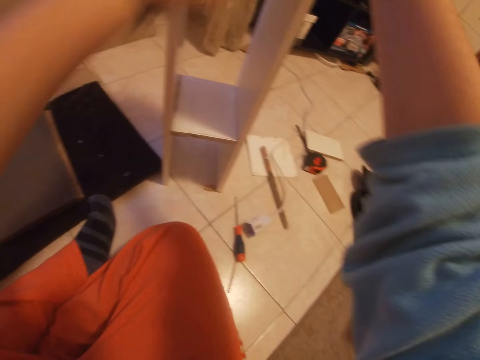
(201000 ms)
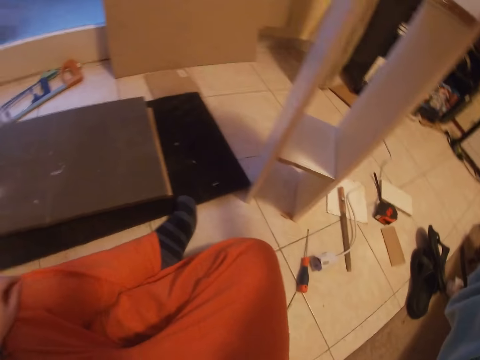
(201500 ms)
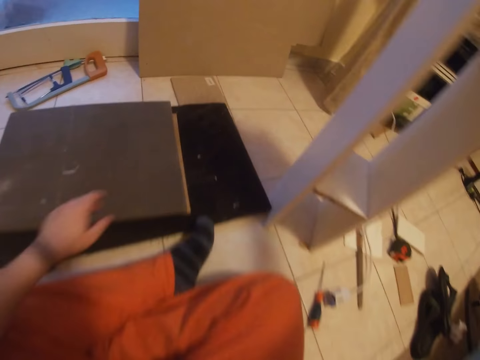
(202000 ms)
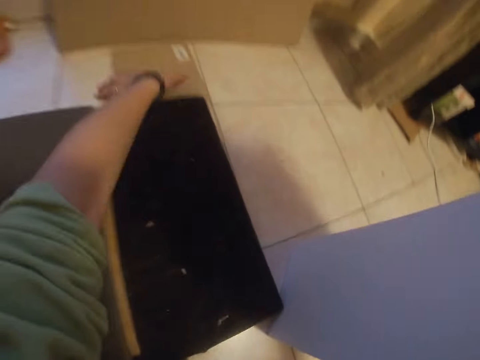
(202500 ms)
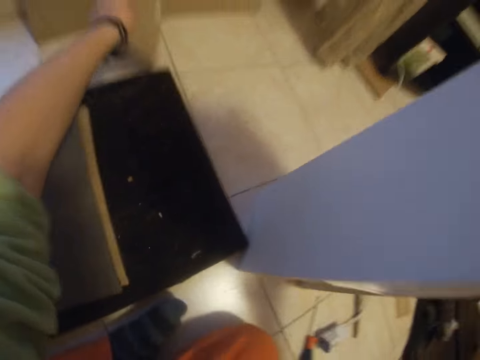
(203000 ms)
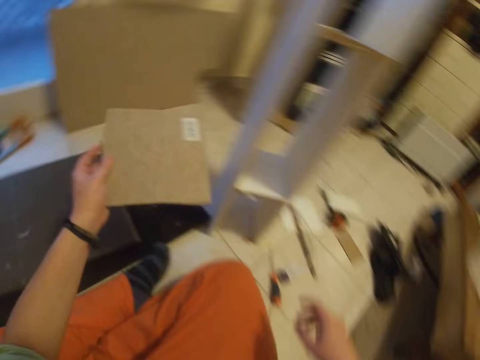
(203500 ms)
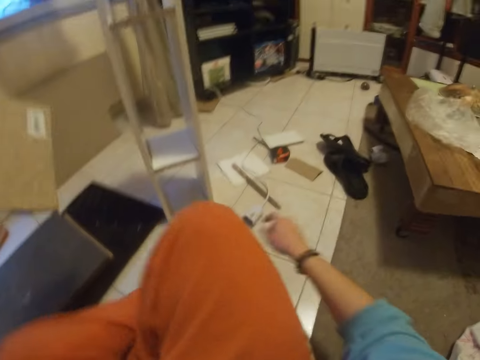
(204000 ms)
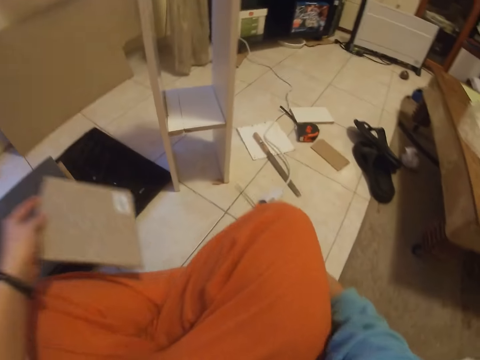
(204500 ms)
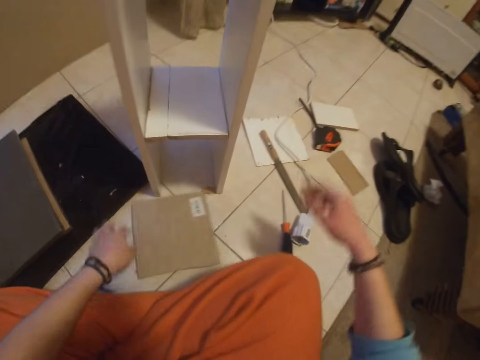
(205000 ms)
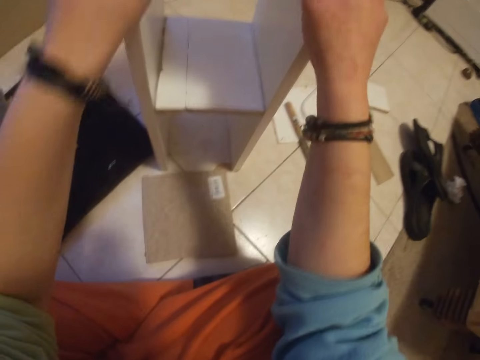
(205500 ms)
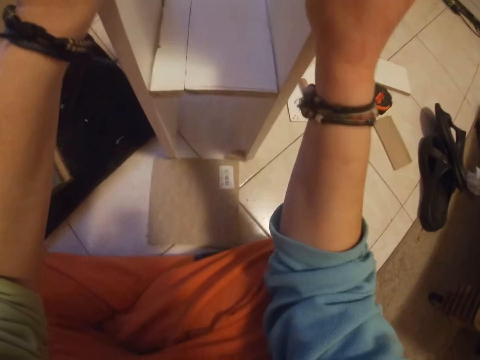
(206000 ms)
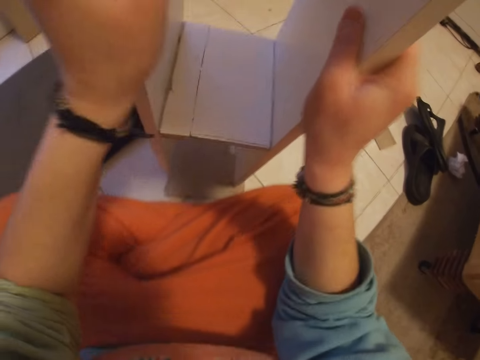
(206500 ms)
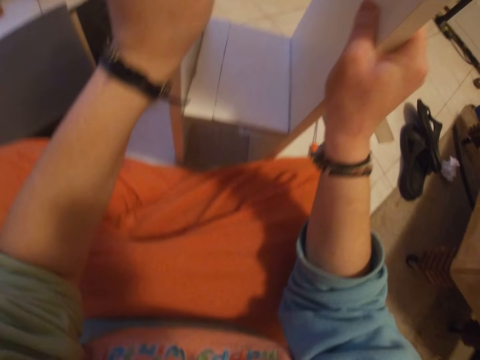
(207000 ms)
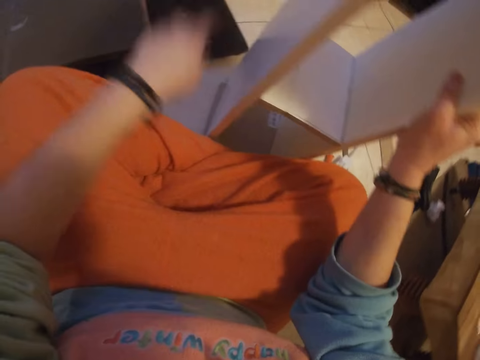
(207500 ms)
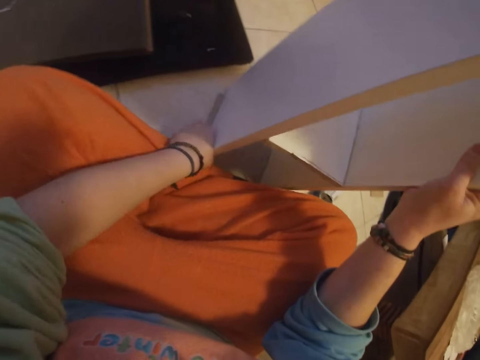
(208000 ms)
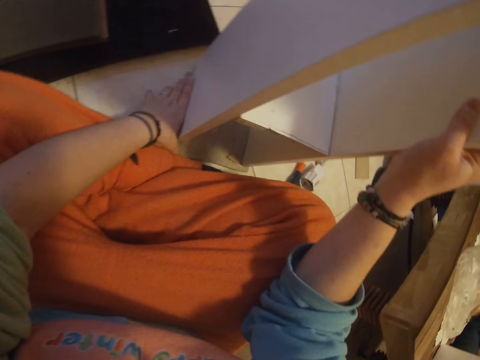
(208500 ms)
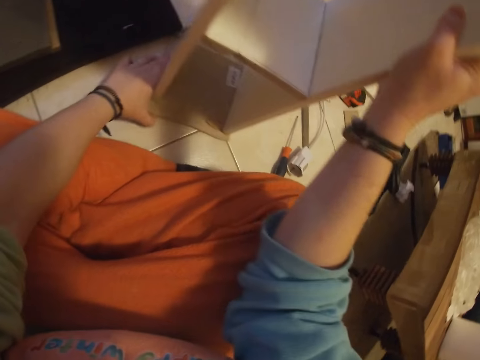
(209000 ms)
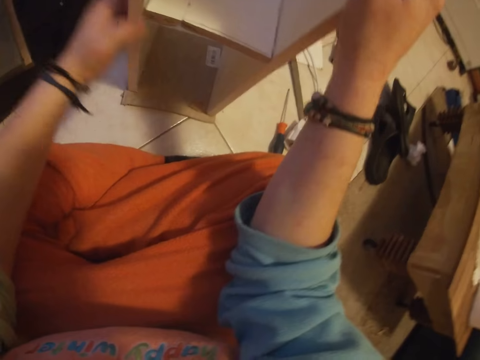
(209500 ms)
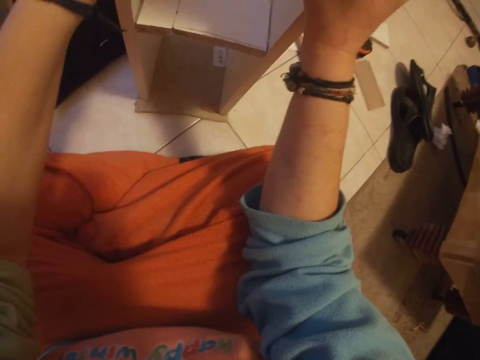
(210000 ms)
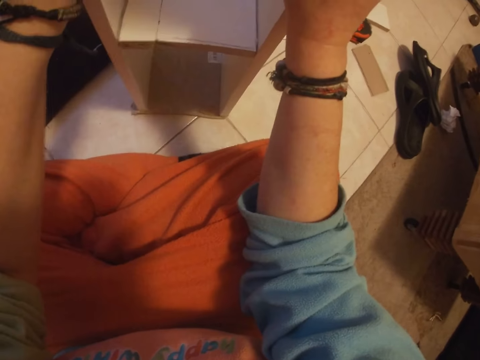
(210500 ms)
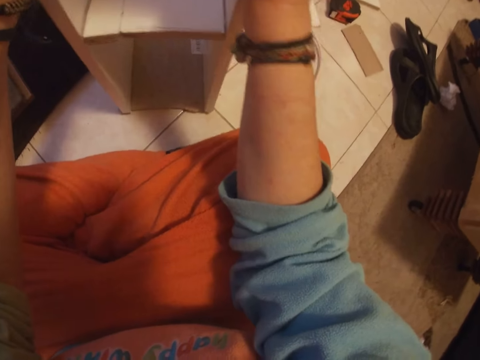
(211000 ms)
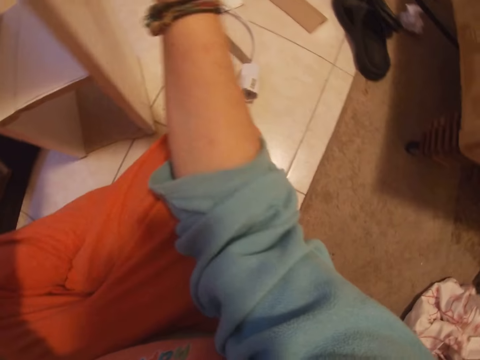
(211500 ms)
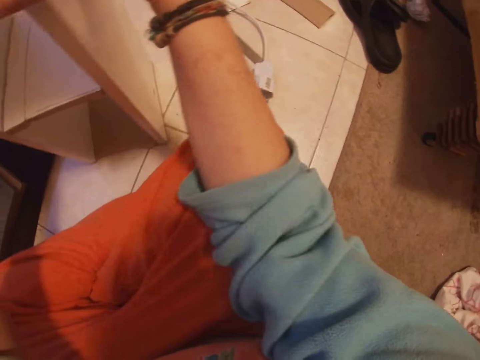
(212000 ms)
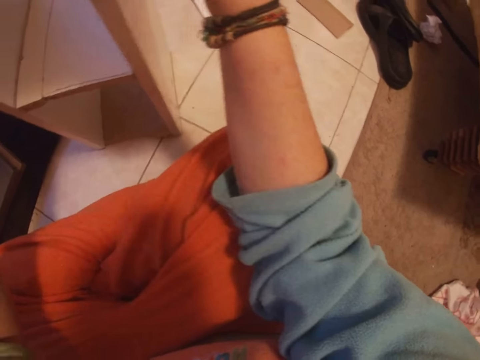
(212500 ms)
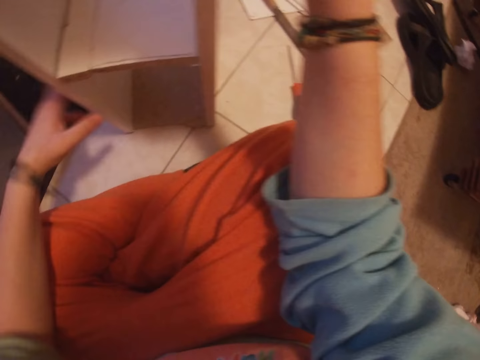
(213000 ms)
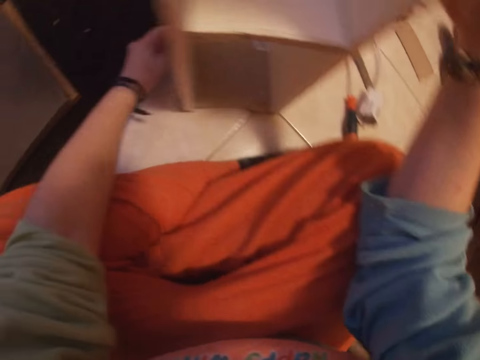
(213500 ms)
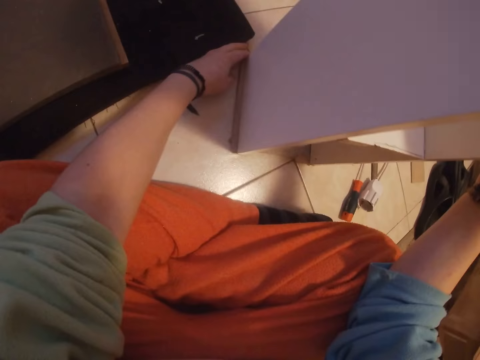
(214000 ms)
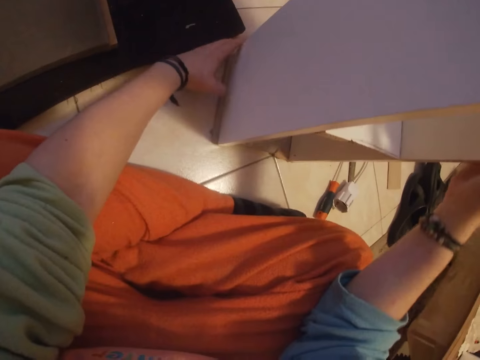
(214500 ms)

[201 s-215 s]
The camera wearer picks a wooden board from the floor with his left hand. He places the wooden board on the floor with his left hand. He picks the rack from the ground with both hands. He places the rack on the wooden board with both hands. He adjusts the wood.

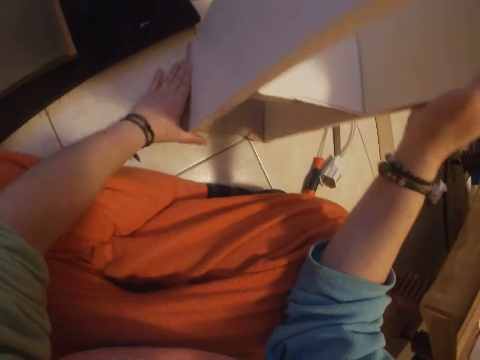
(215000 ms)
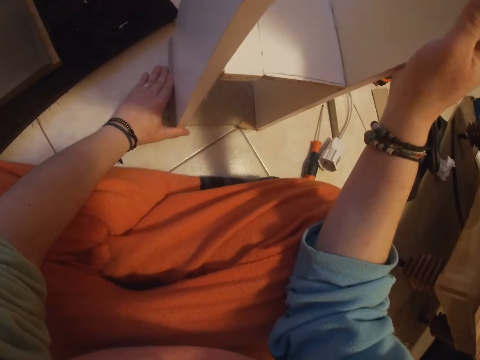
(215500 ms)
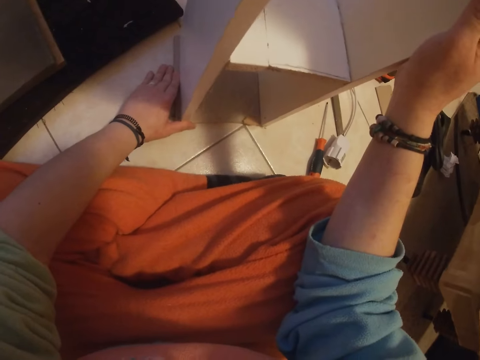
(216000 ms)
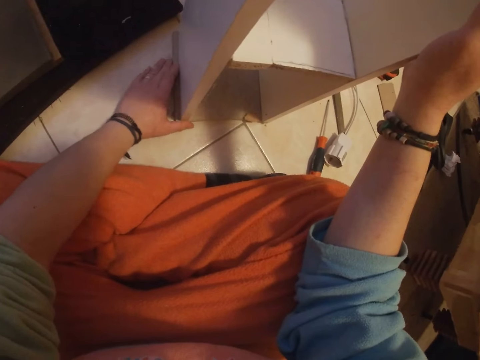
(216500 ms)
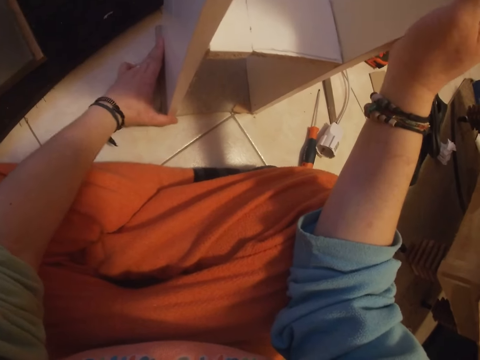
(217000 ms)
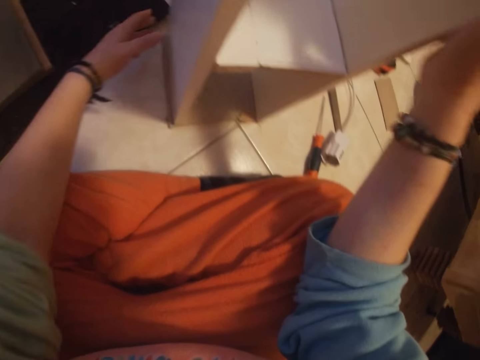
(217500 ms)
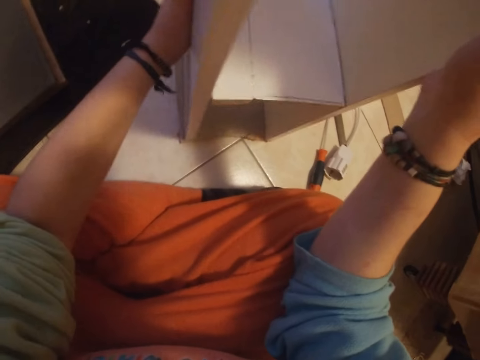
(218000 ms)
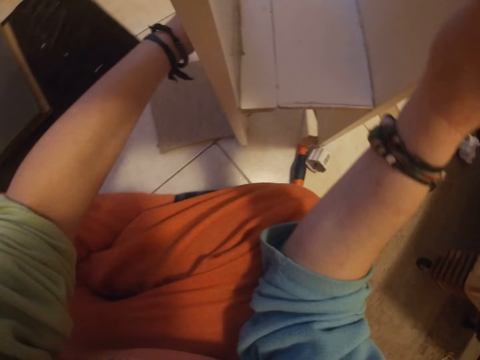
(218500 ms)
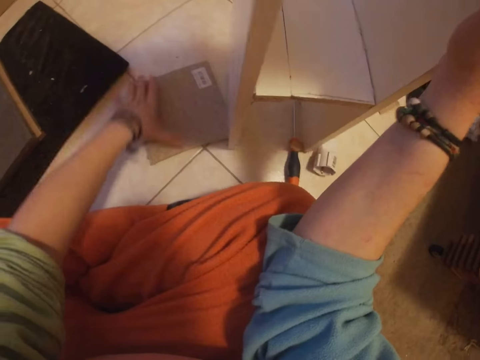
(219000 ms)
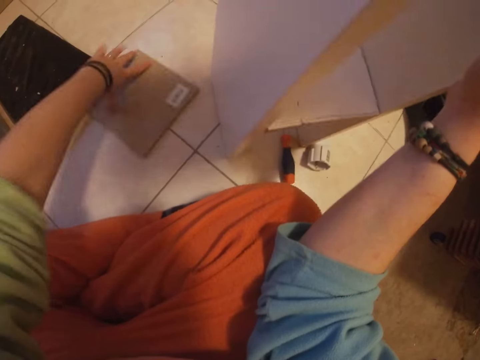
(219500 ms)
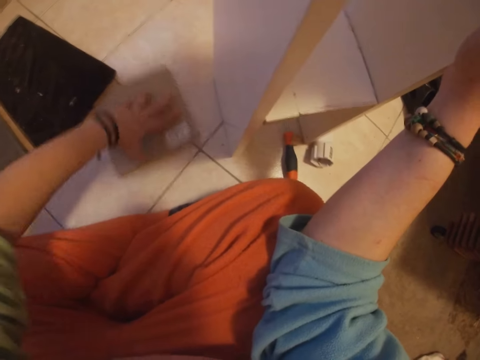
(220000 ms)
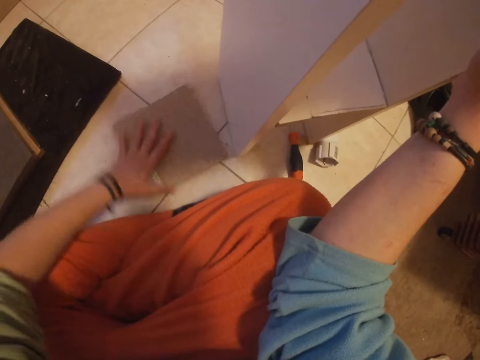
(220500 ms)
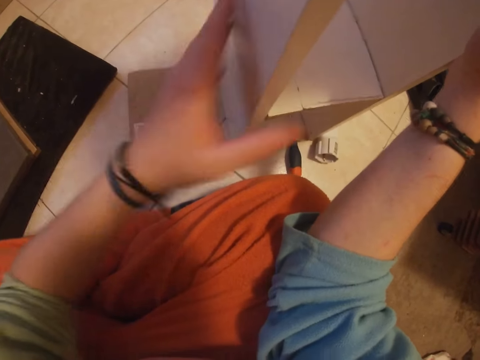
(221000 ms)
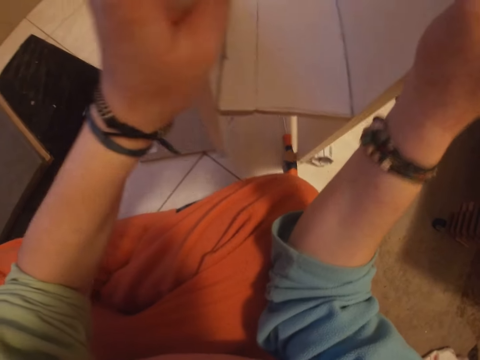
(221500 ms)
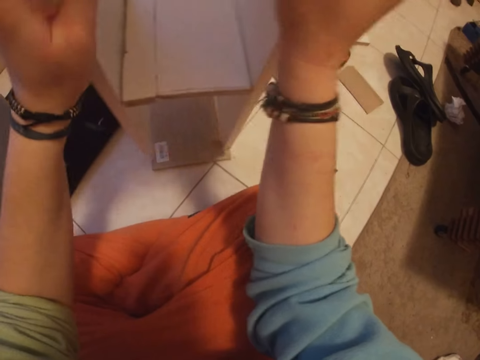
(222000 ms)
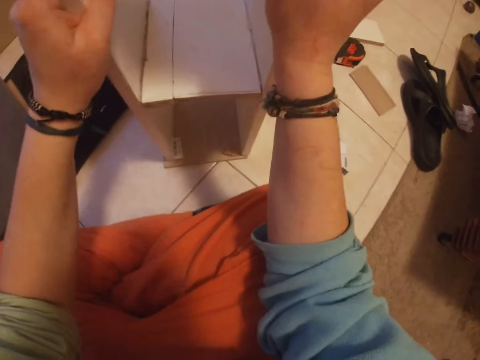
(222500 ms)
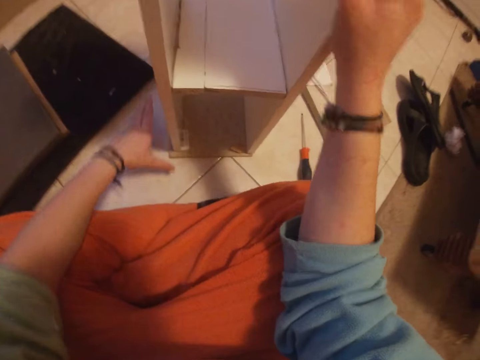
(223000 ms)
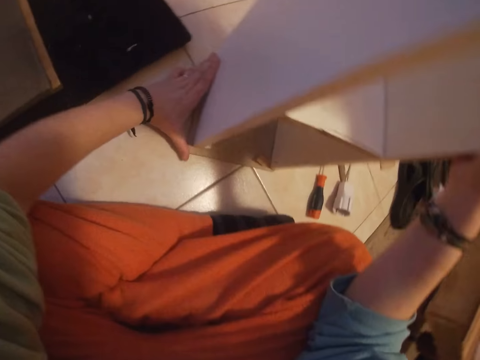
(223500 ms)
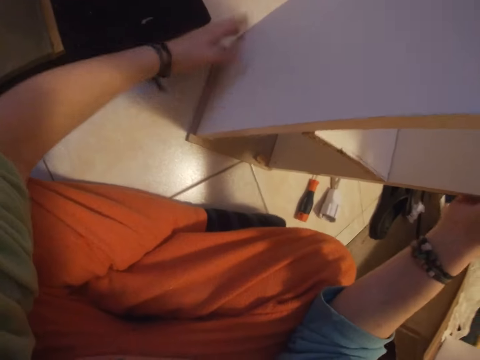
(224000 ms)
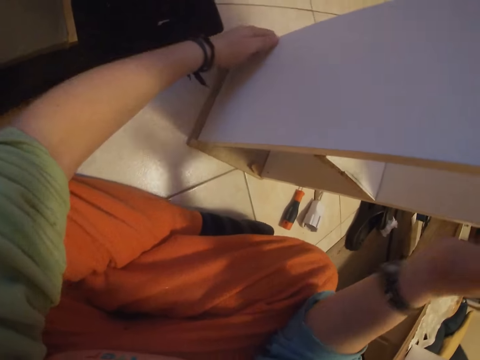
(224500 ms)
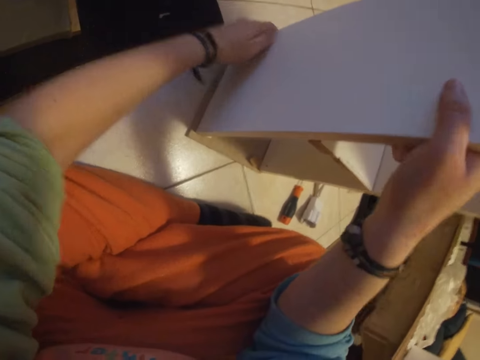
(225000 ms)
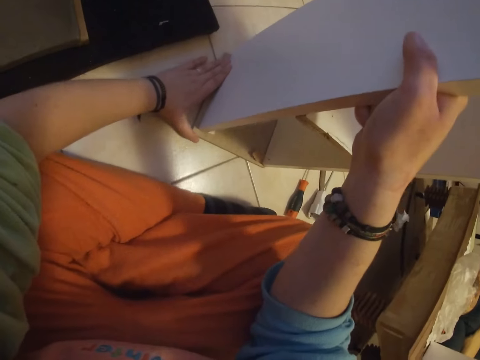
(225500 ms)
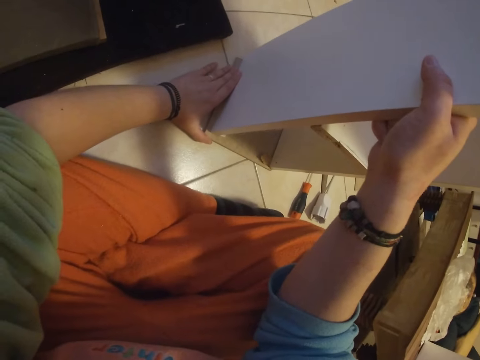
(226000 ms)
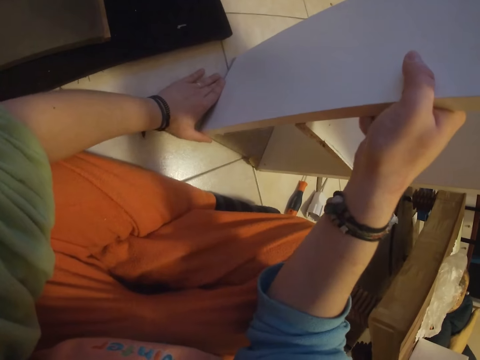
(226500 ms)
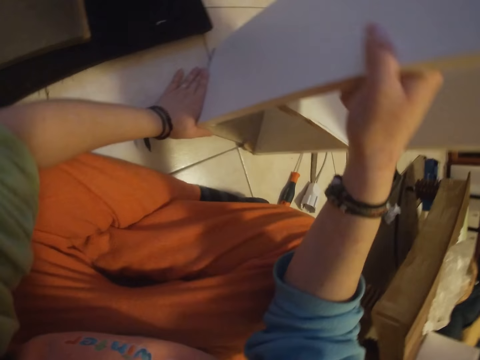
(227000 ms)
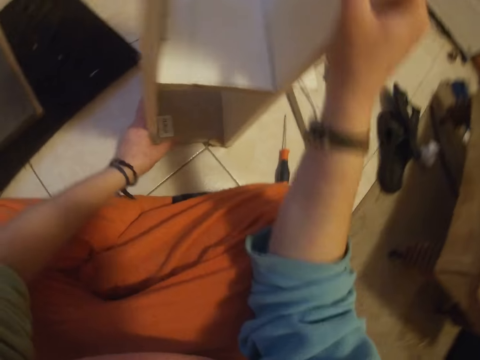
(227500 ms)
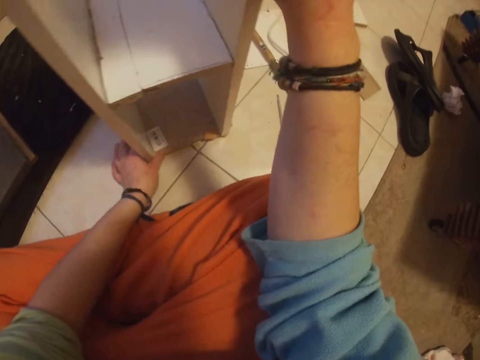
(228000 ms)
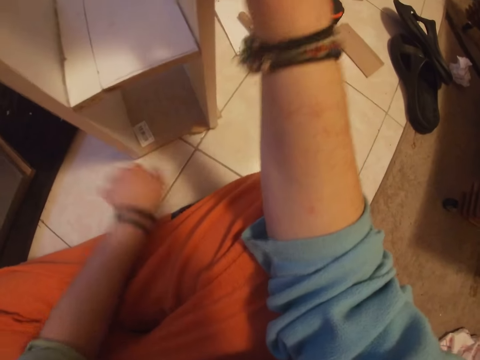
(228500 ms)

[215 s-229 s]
The camera wearer moves the wooden rack from the wooden board to the floor with both hands. He moves the wooden board on the floor with his left hand. He picks the wooden rack from the ground with both hands. He places the wooden rack on the wooden board with both hands. He adjusts the wood on the floor.
